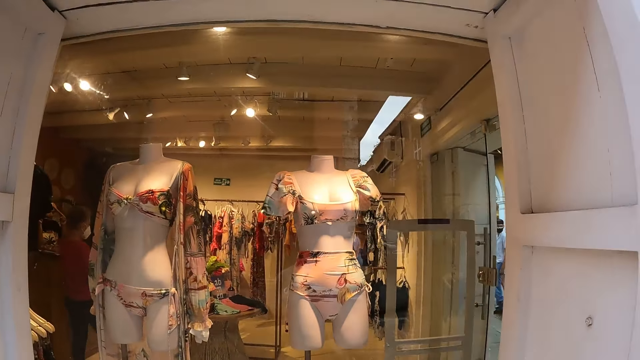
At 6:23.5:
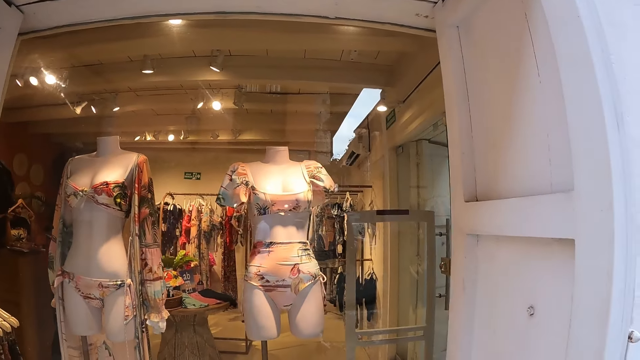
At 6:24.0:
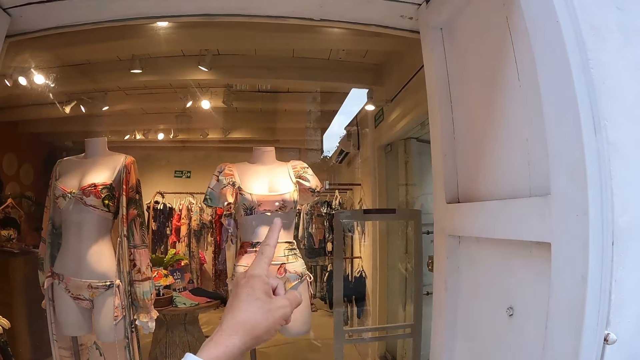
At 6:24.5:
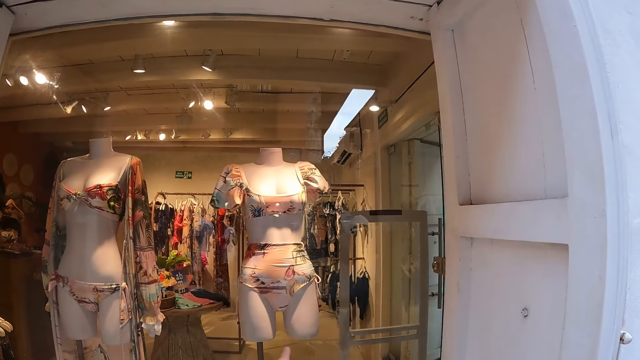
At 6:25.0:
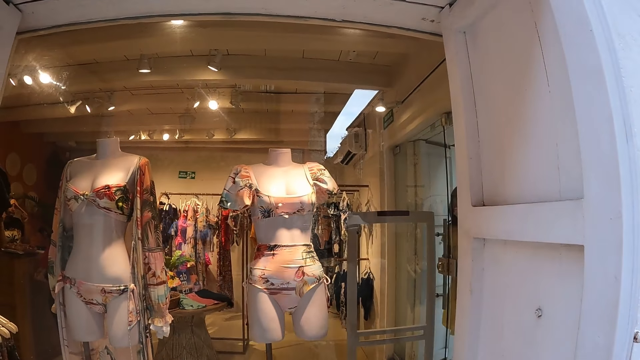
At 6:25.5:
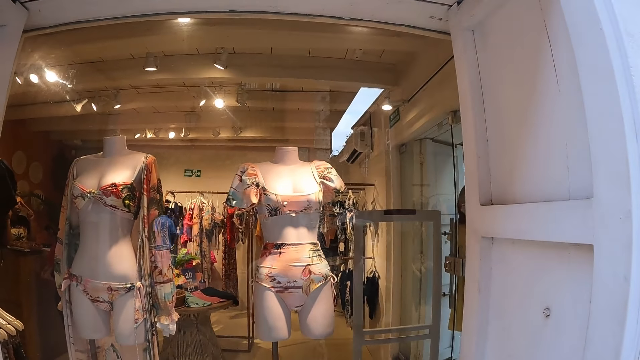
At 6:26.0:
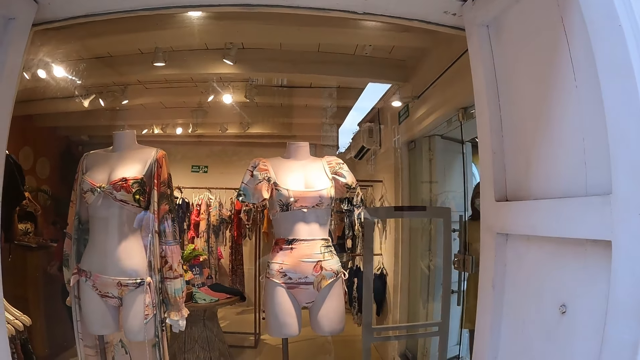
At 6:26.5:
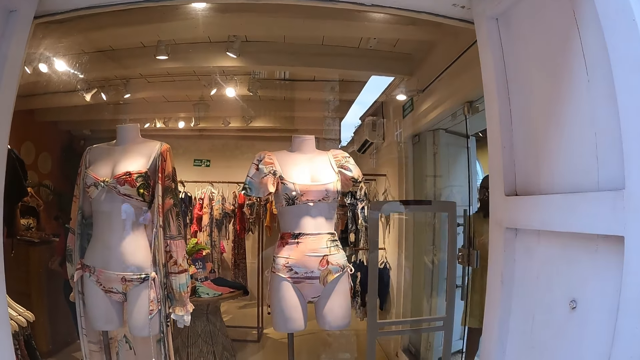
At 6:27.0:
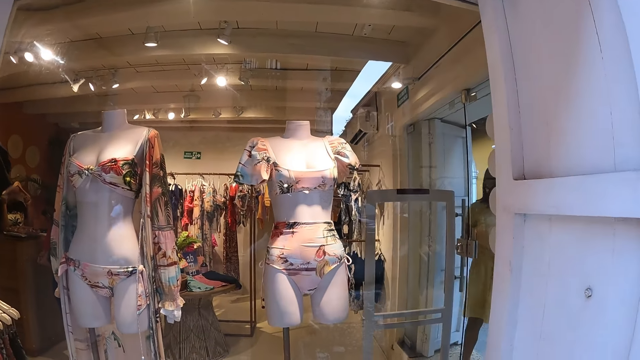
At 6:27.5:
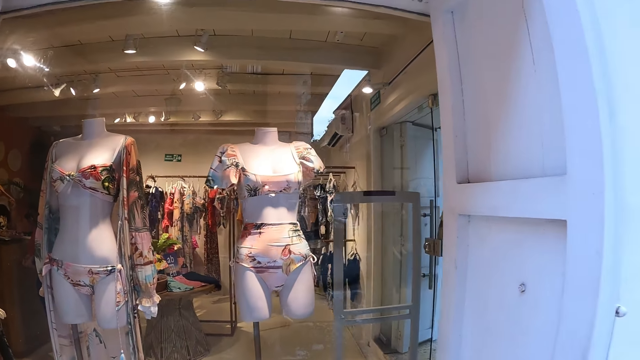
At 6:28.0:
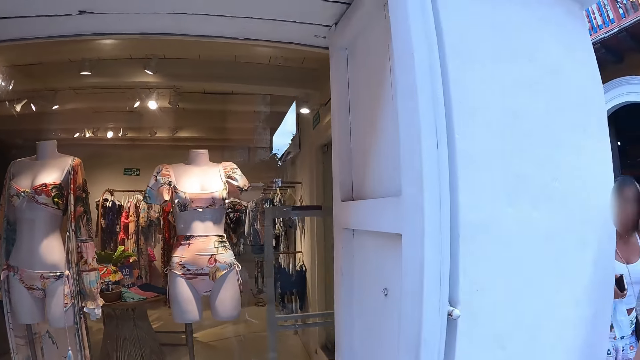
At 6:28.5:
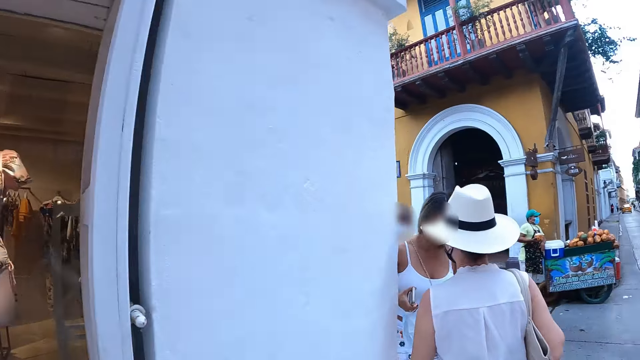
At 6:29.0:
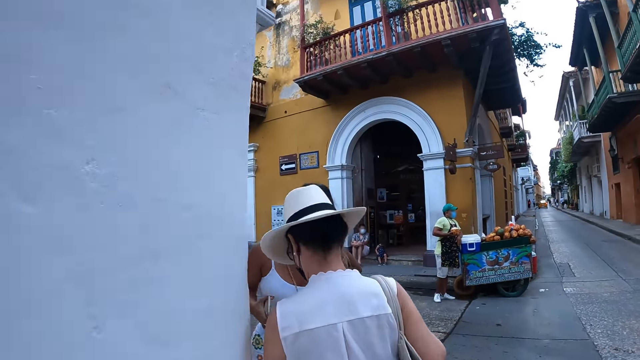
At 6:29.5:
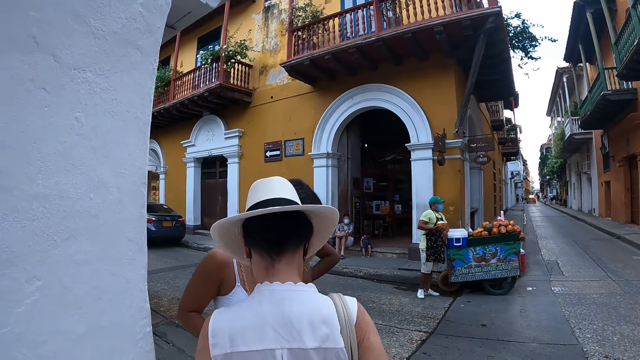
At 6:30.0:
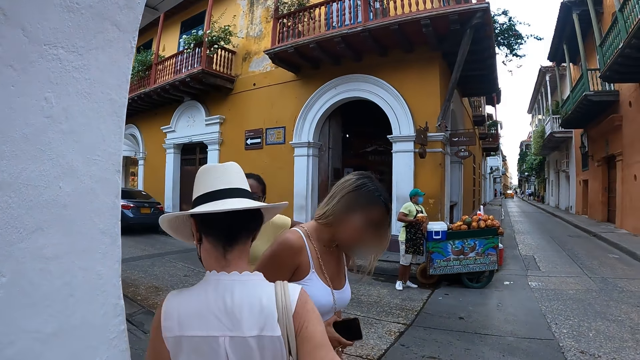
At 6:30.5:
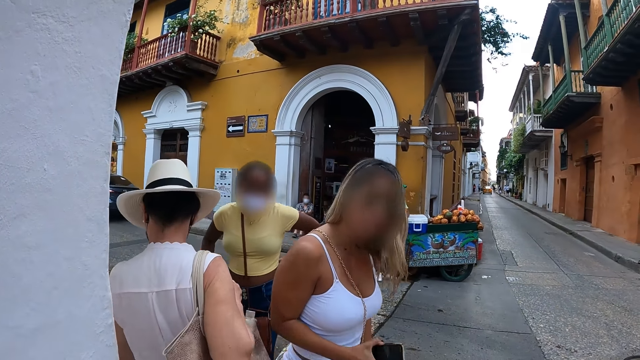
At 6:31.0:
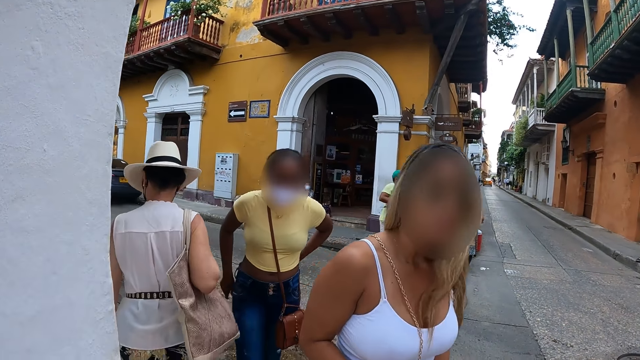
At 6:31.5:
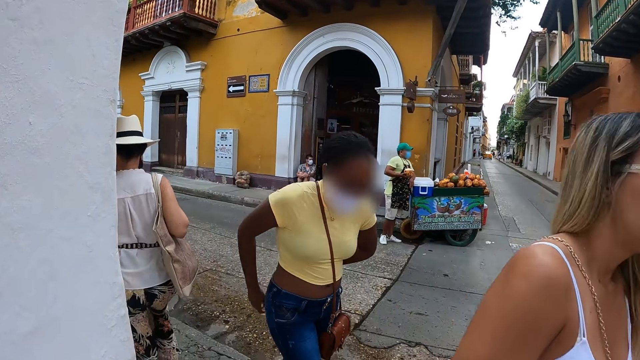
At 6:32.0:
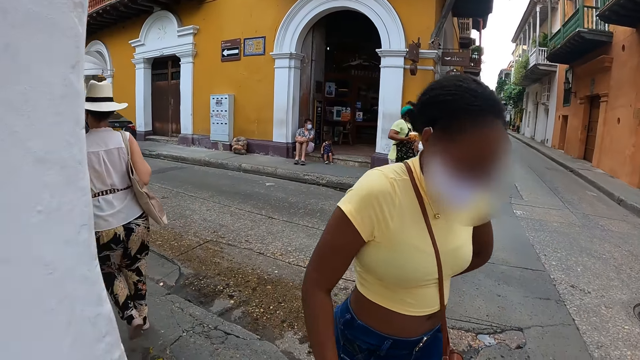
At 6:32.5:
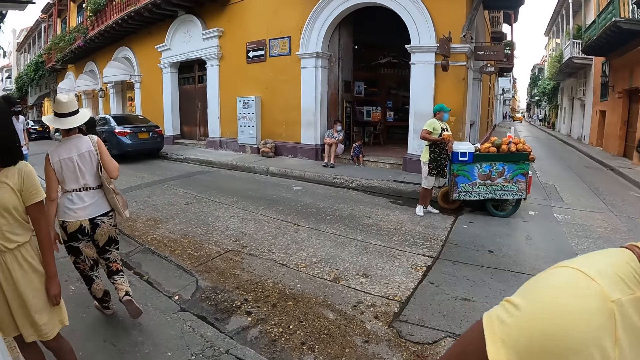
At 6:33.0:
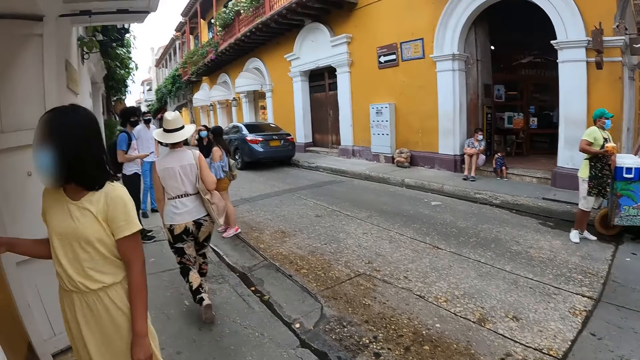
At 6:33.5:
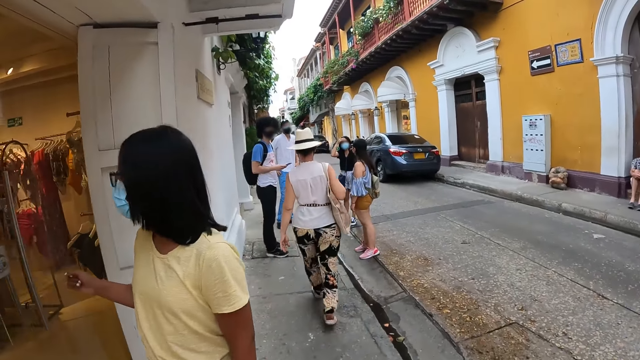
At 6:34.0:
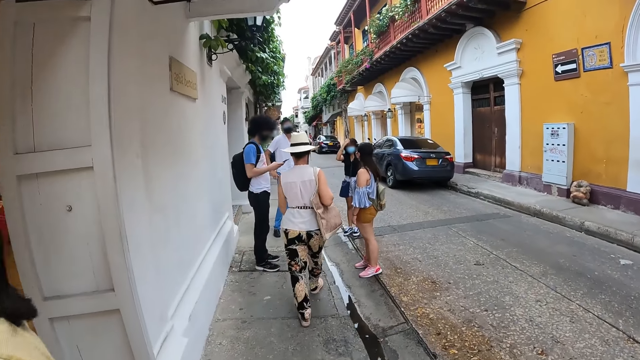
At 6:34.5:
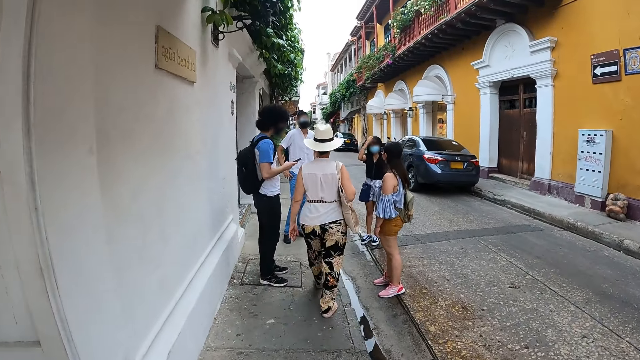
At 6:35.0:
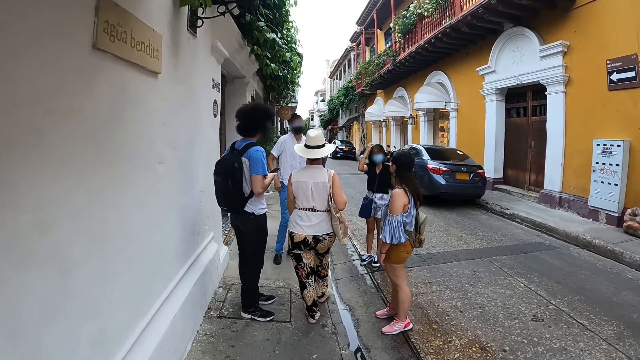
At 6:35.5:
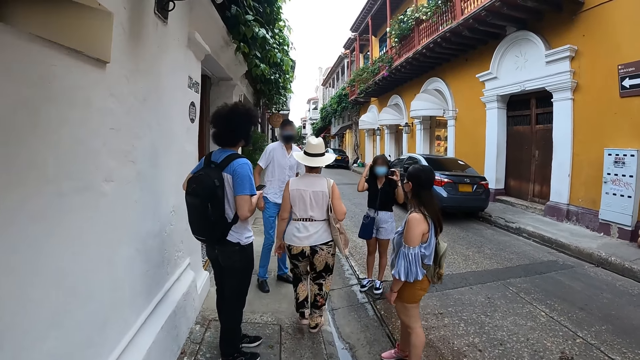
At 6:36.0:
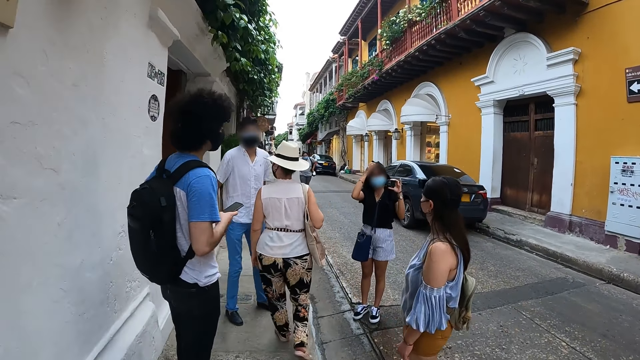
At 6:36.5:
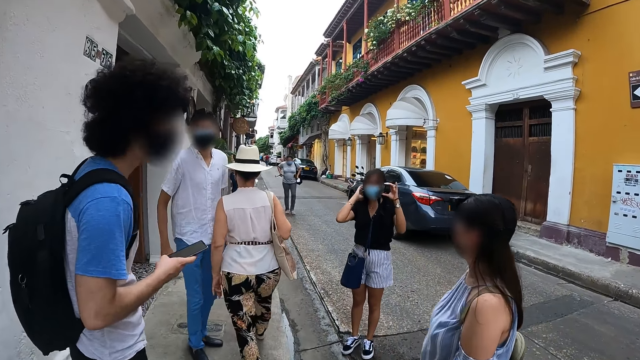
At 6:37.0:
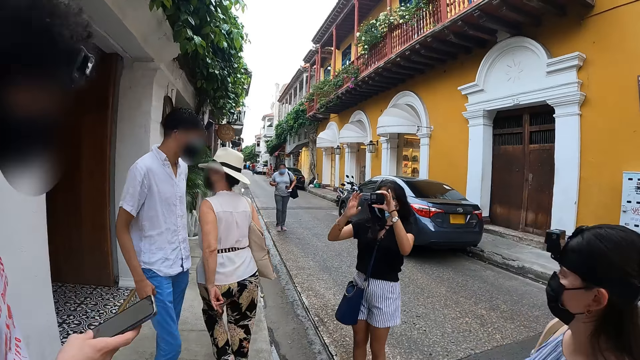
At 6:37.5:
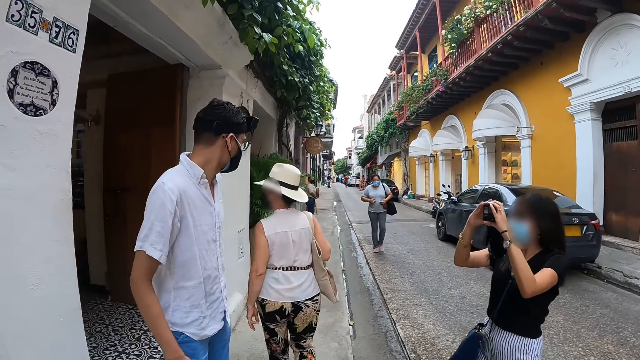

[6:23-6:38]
The camera wearer looks at clothes on a display. They use gestures. A woman walks around. The camera wearer walks around. They walk along the road.

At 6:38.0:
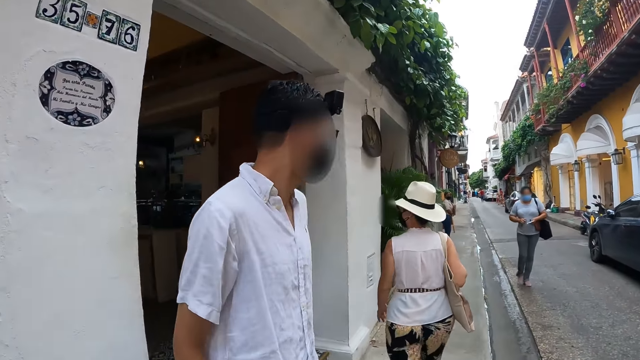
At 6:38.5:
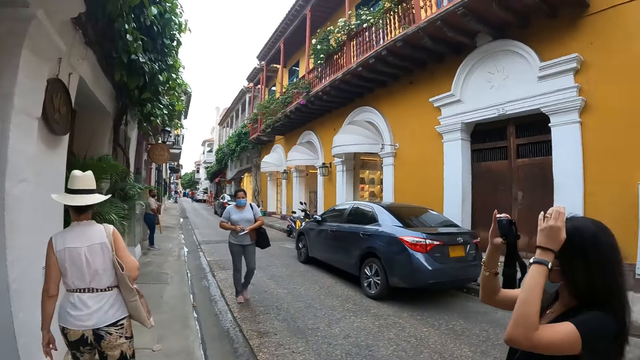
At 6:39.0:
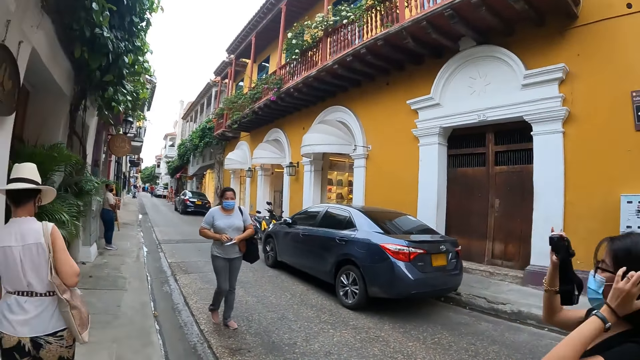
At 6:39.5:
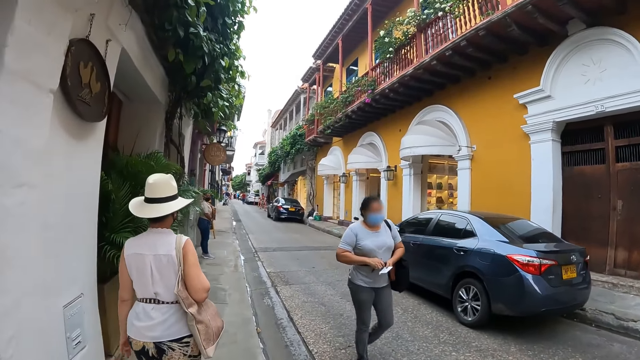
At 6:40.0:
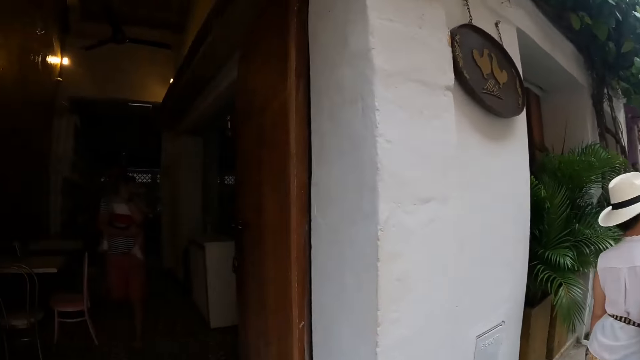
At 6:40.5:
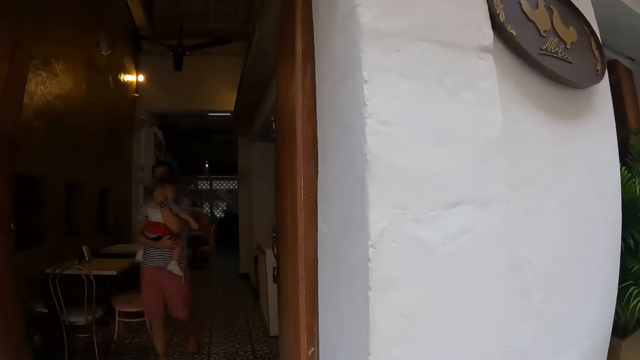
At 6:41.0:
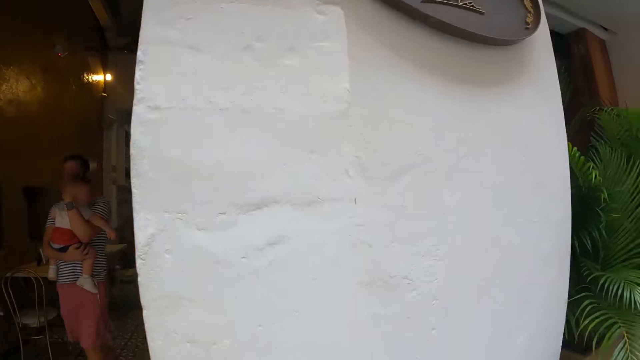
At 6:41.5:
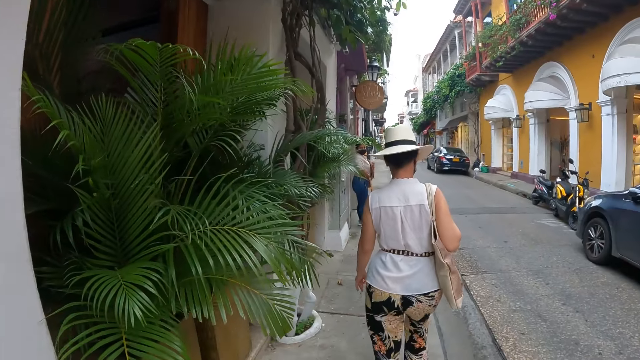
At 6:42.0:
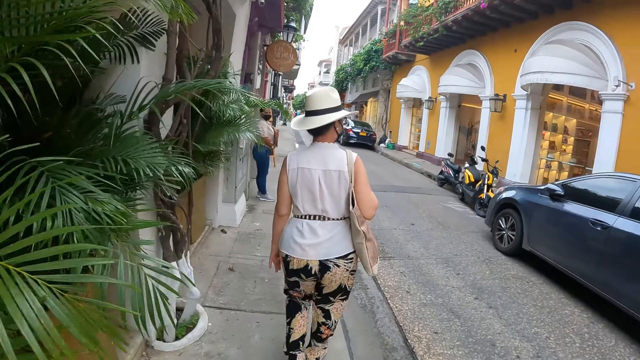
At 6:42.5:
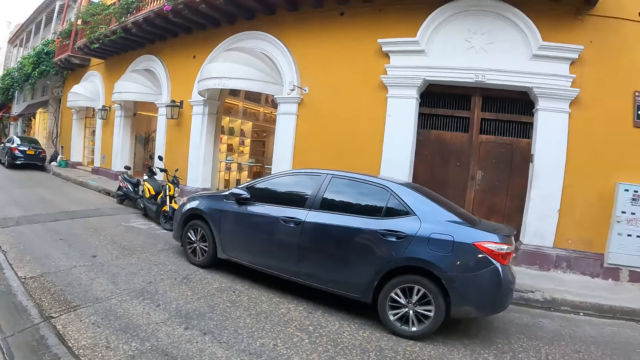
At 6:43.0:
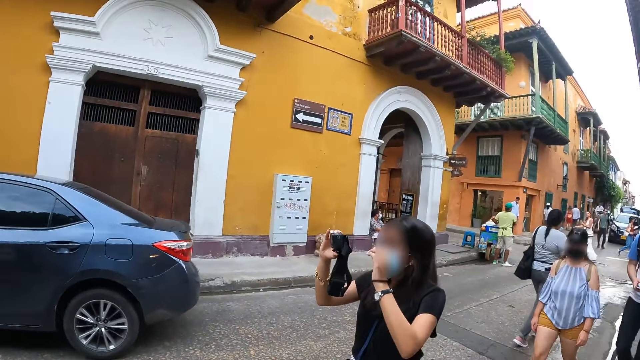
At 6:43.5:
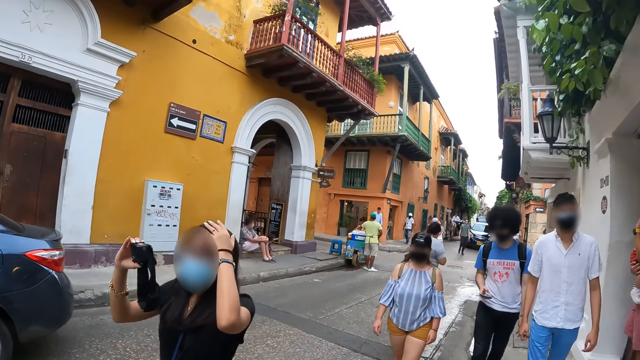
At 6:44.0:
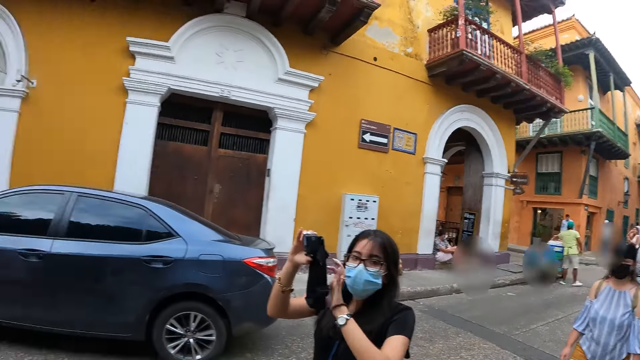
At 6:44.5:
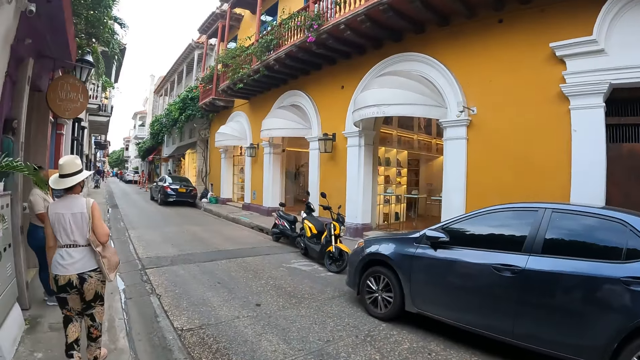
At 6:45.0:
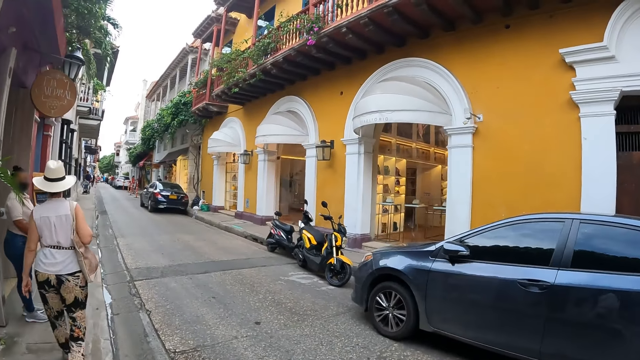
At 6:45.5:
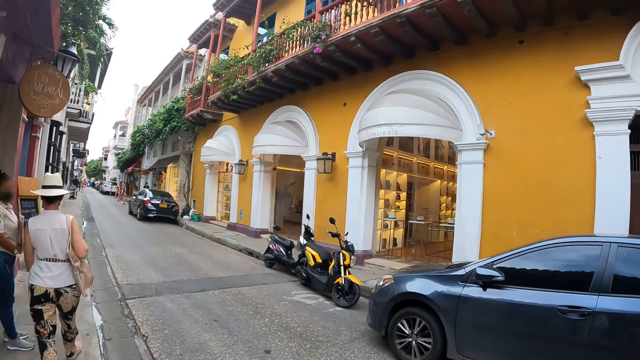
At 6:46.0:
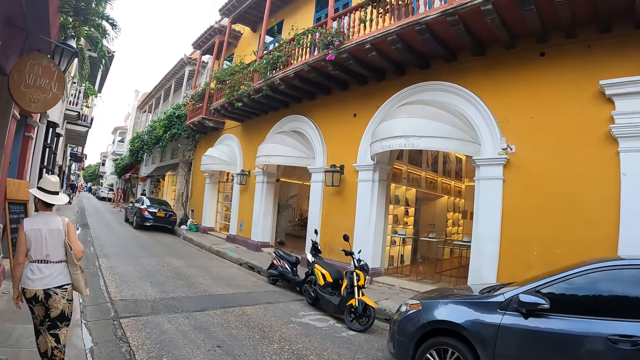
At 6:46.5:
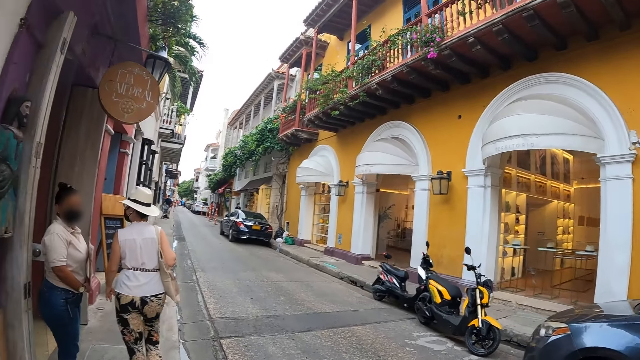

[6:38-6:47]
The camera wearer looks around and walks around. A woman walks around. The camera wearer looks around. The woman walks around. The camera wearer walks around.
